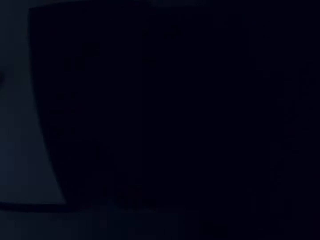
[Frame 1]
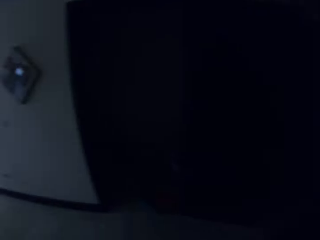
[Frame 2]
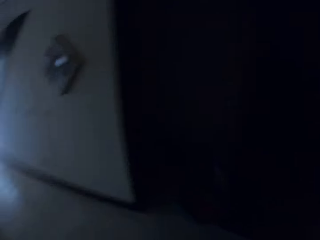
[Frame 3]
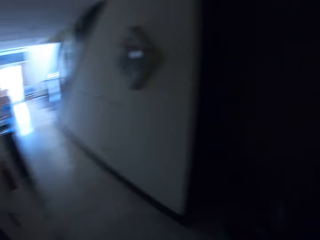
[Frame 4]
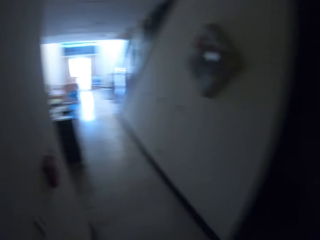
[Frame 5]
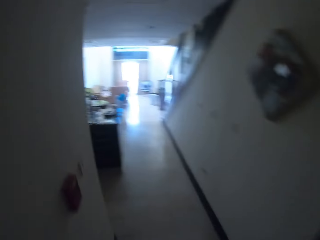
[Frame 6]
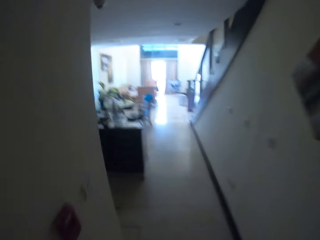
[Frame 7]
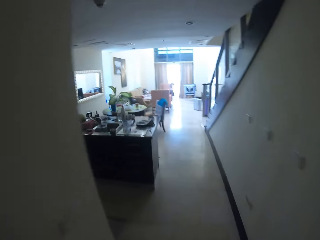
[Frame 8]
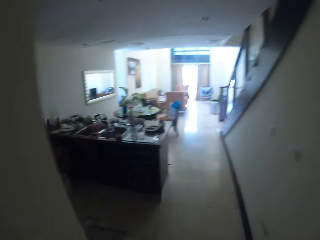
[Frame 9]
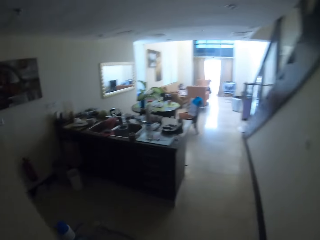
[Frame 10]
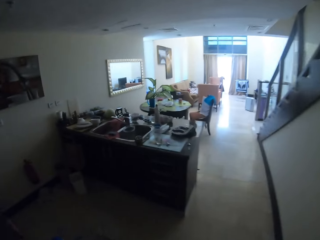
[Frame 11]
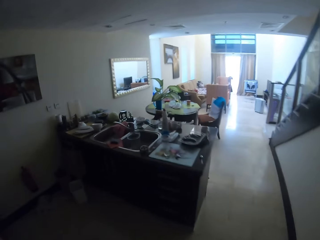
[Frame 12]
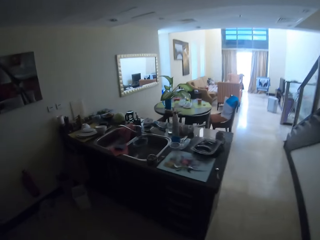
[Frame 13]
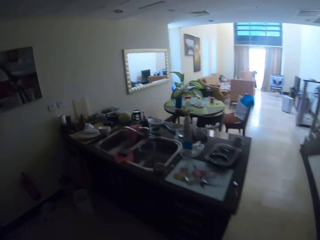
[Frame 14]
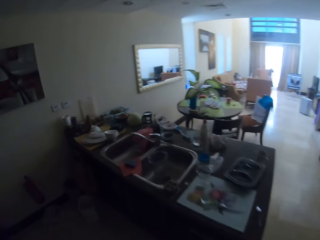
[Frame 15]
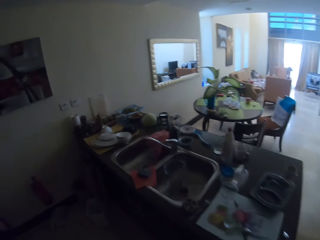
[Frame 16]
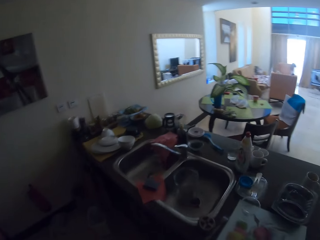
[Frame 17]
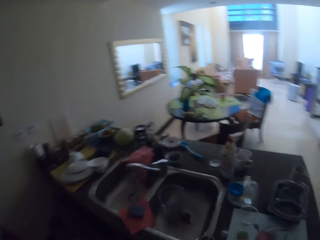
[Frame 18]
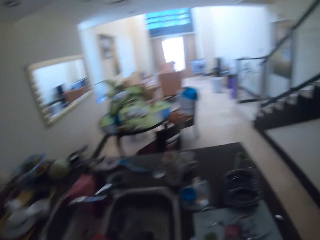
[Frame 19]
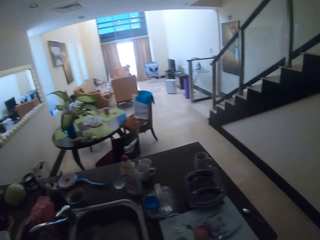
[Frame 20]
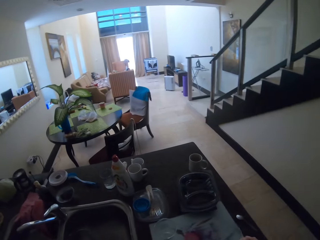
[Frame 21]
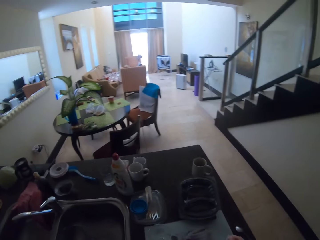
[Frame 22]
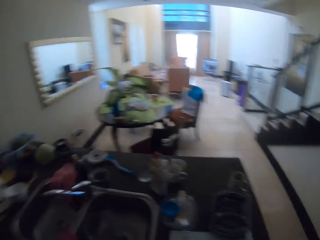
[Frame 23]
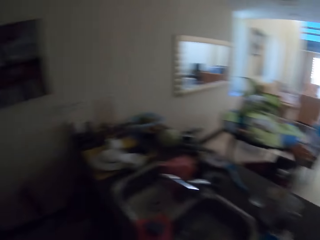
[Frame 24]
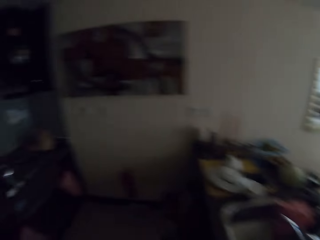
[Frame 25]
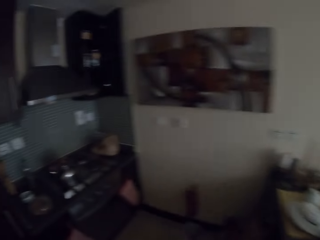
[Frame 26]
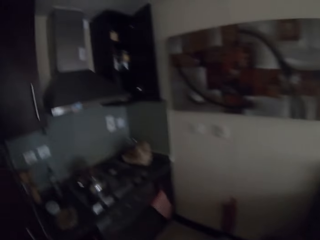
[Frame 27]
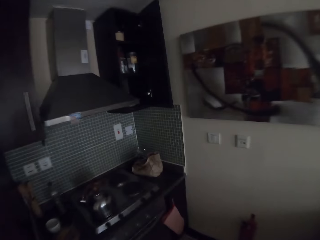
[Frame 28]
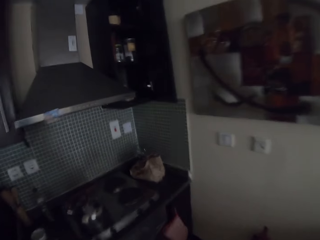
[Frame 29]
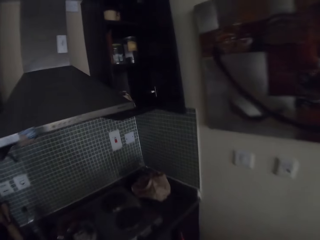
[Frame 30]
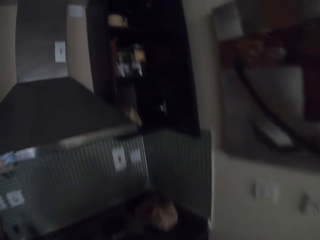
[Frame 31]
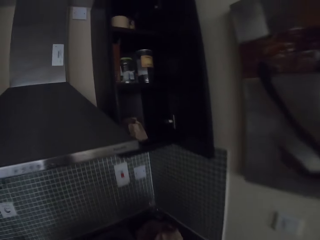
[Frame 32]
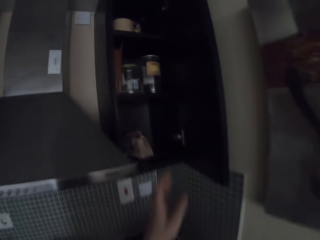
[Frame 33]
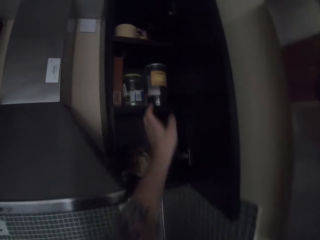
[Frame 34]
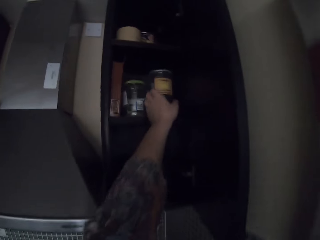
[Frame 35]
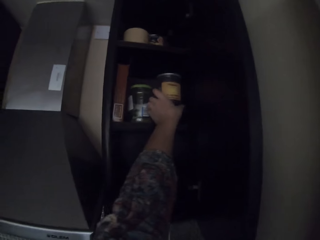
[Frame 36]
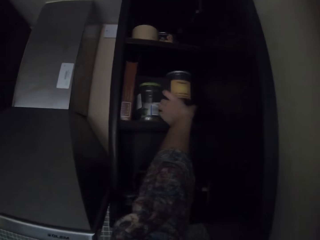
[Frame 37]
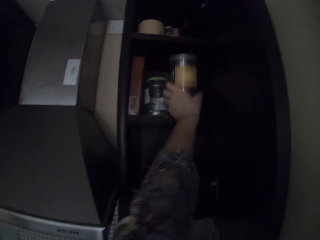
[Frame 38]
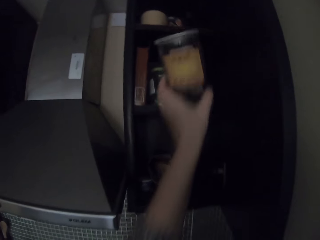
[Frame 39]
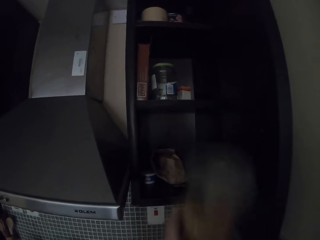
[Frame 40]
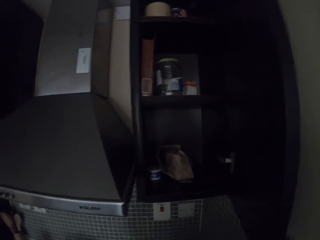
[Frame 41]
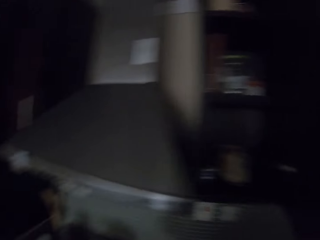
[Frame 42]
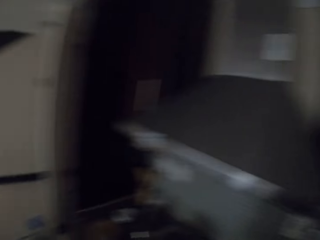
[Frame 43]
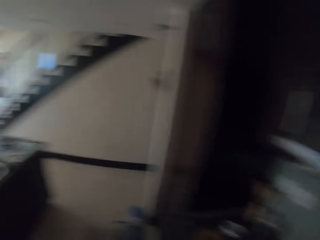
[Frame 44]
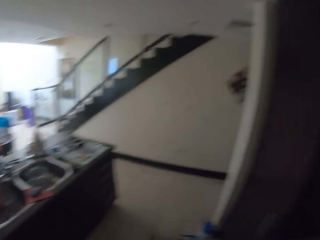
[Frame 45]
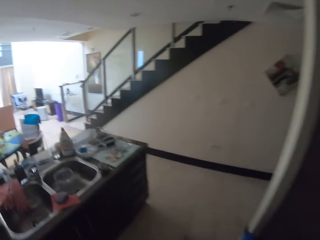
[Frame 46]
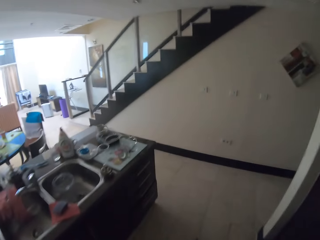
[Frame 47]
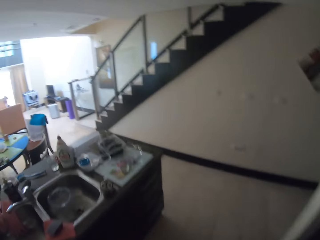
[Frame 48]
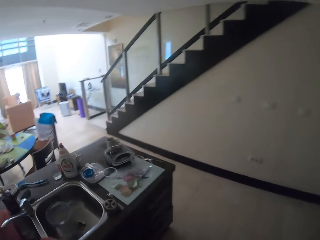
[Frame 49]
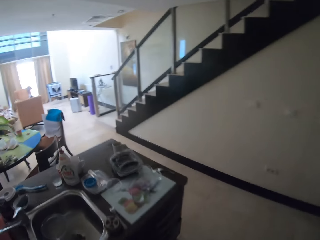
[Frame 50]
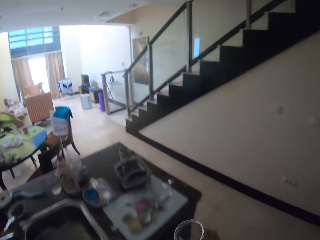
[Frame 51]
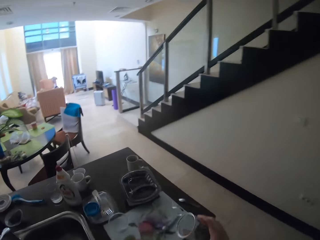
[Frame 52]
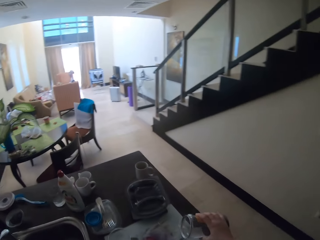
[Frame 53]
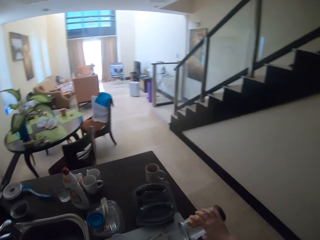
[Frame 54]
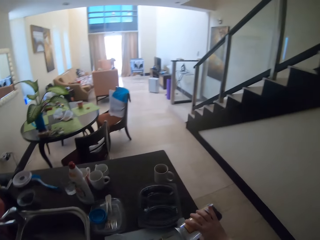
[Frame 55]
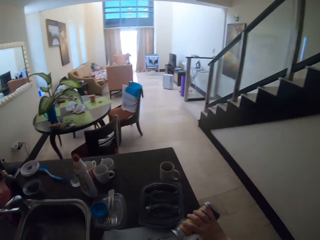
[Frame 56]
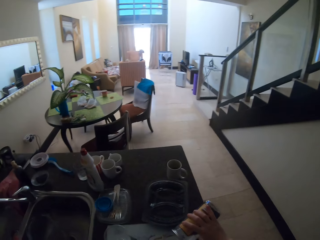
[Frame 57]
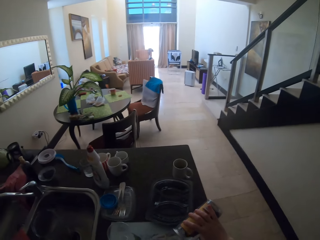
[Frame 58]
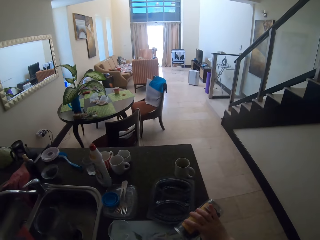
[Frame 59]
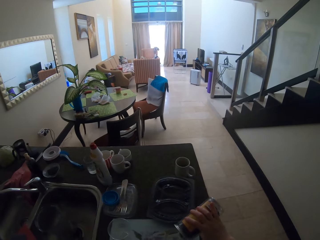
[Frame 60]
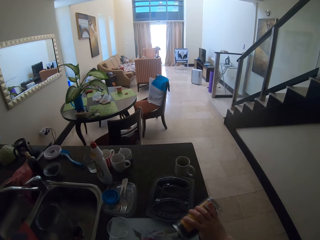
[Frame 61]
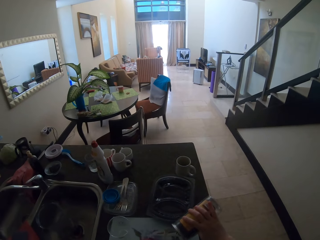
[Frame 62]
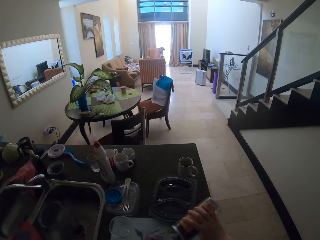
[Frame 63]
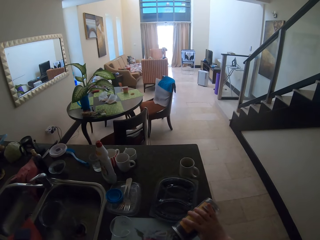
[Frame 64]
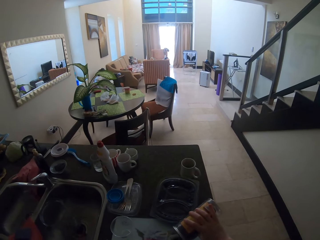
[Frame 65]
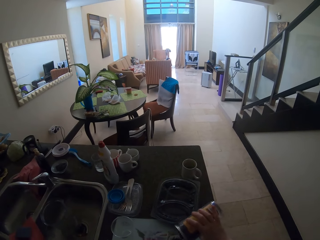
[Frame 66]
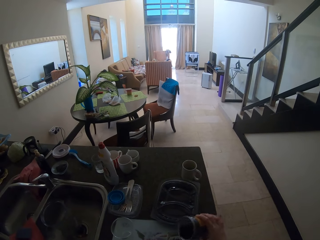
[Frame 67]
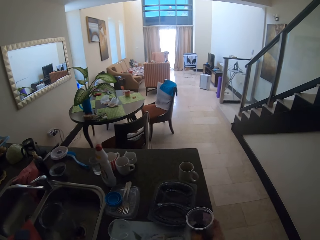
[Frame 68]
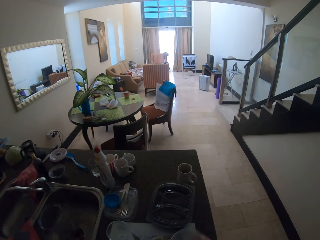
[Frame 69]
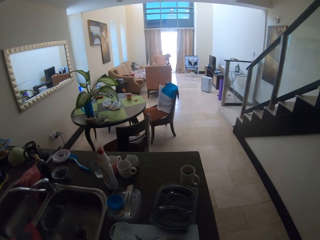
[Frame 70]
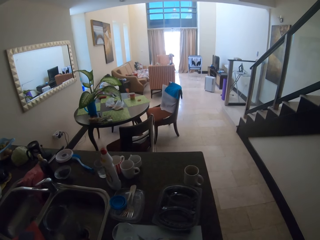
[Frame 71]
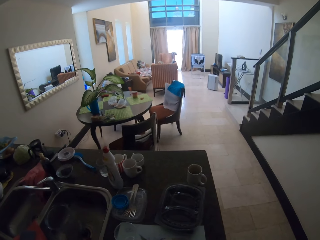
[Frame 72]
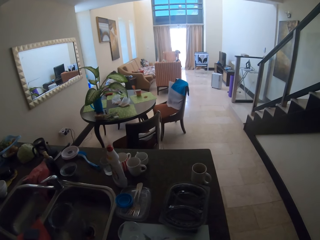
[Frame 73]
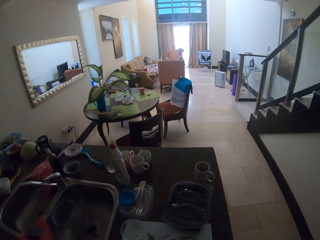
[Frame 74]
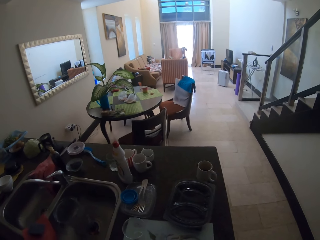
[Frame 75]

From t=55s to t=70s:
The camera wearer walks around the house. They take a container. They walk around the house. They pour something in the cup.

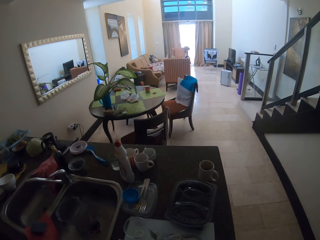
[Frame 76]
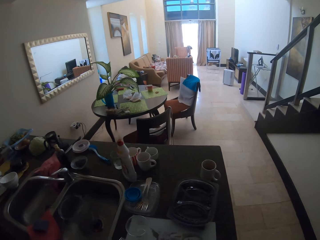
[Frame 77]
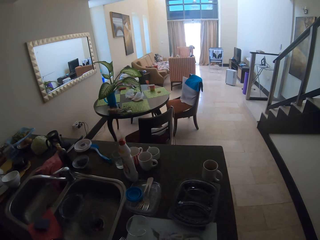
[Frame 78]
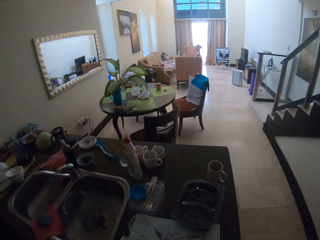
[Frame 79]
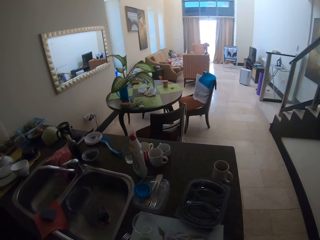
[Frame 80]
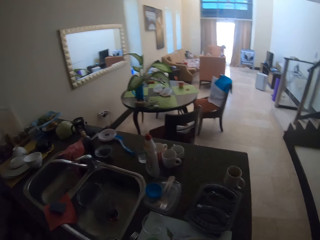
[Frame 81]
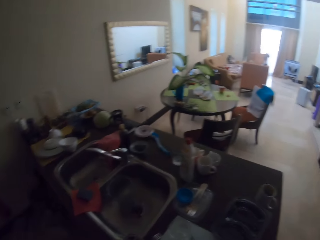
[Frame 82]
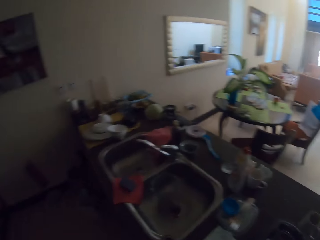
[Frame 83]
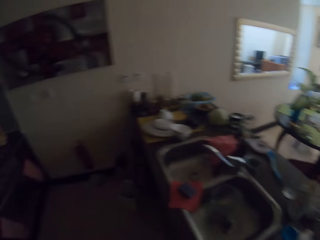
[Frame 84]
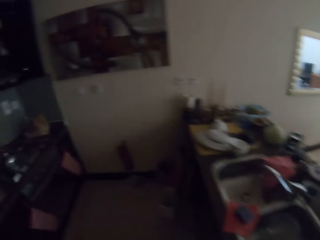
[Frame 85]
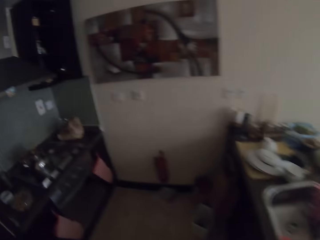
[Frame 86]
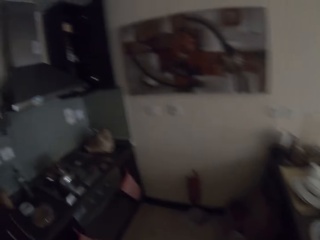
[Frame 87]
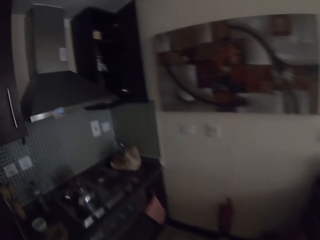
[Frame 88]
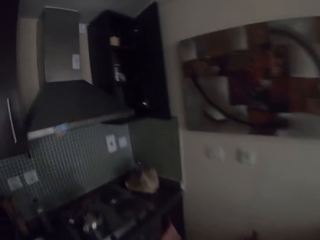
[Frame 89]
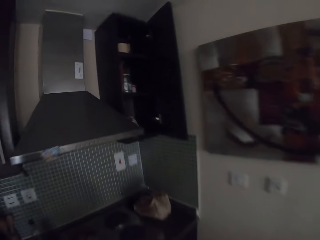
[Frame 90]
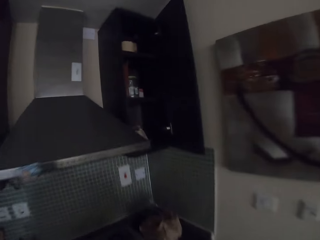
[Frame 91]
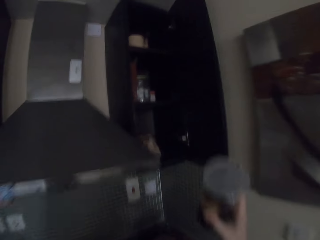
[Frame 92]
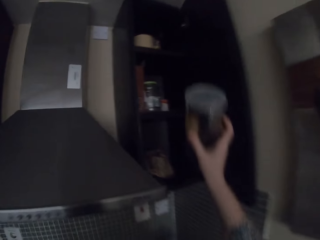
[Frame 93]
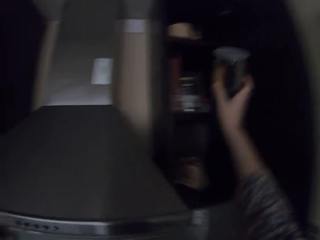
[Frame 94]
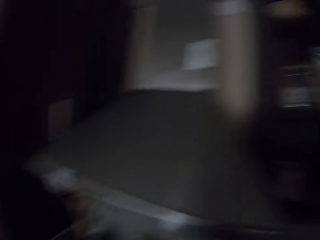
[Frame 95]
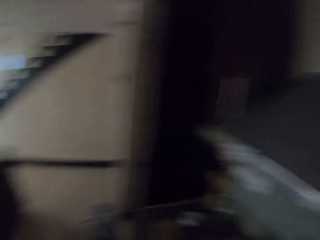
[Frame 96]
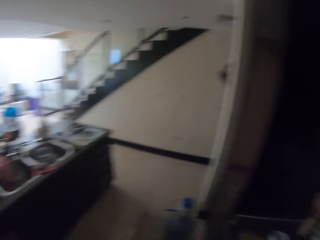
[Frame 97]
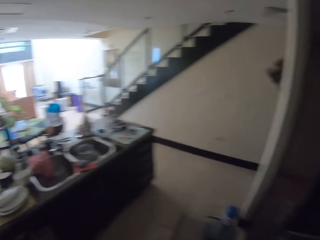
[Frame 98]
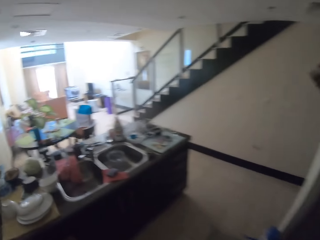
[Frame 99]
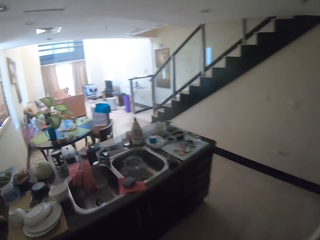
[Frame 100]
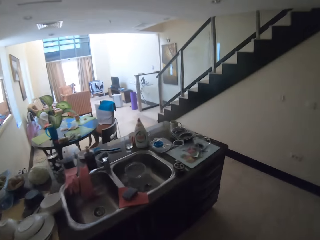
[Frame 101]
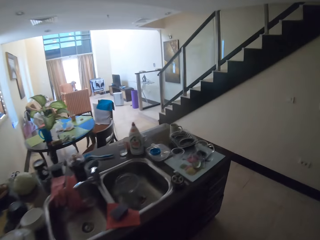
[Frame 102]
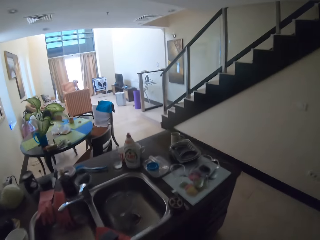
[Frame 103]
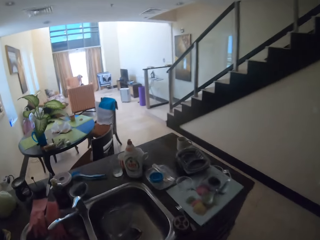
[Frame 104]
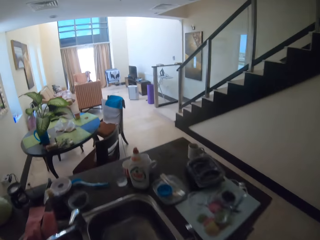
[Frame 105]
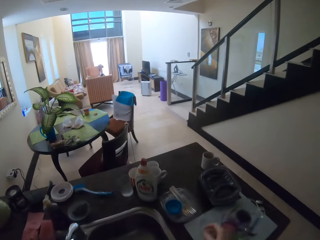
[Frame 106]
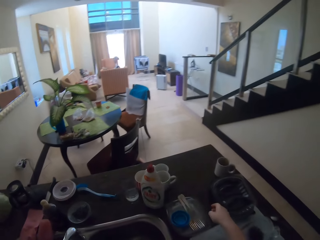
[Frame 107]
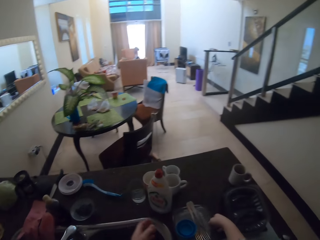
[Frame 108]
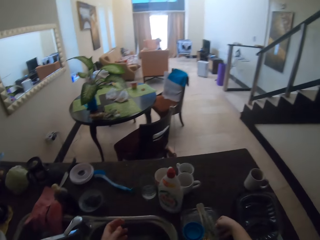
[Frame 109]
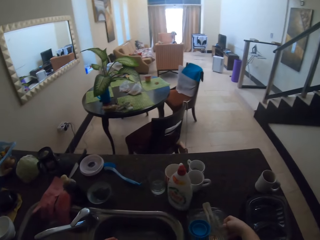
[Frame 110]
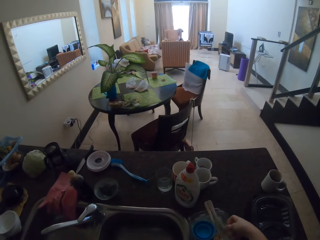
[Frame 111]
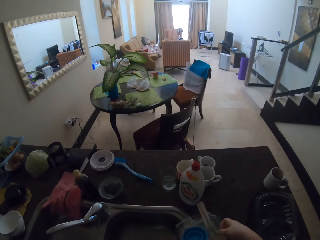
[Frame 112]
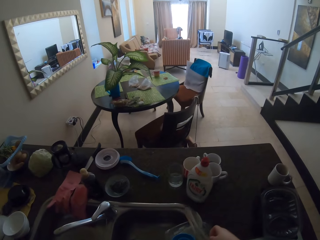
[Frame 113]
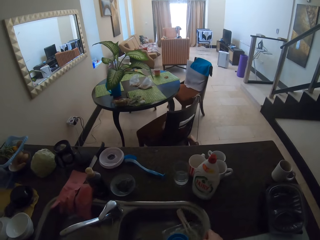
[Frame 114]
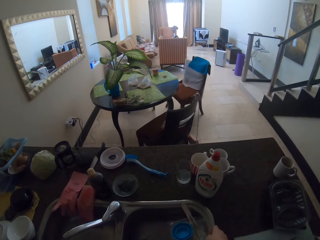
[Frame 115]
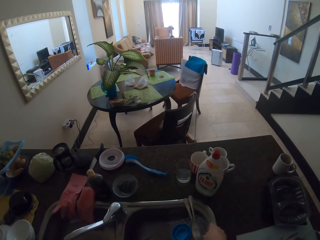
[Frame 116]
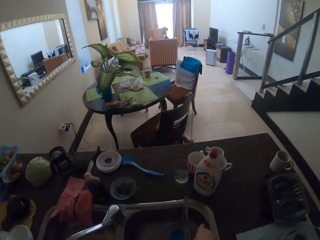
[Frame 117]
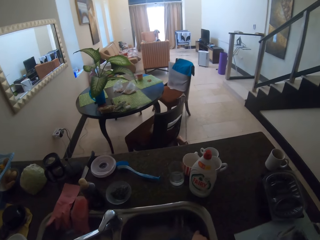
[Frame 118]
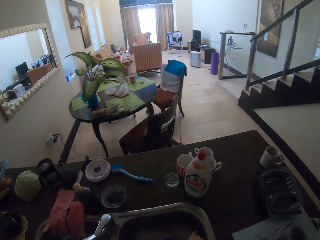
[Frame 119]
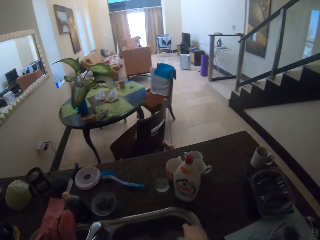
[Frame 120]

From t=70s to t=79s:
The camera wearer walks around the house. They put the container in the shelf. They turn something. They walk around the house. They put utensils in the sink.
